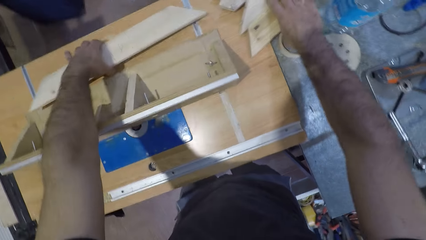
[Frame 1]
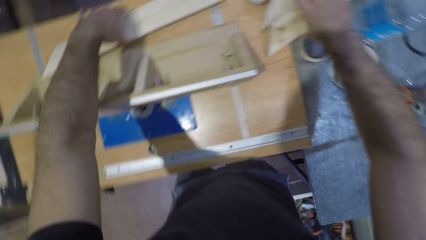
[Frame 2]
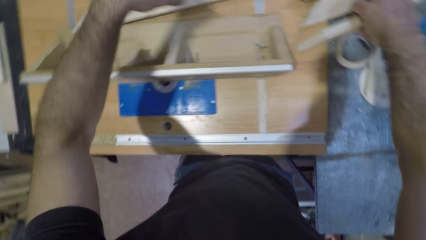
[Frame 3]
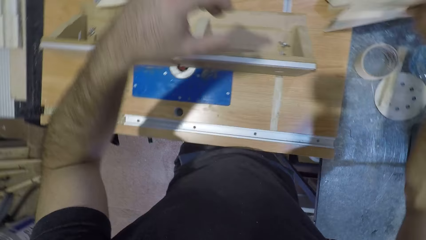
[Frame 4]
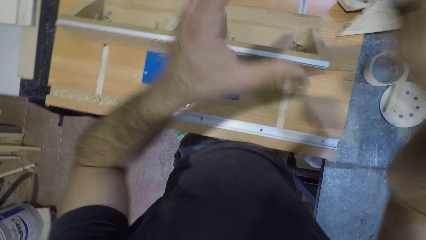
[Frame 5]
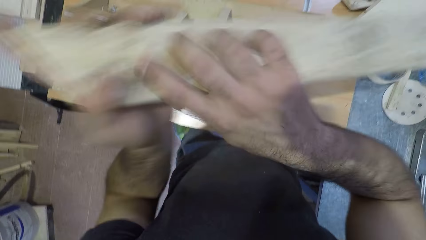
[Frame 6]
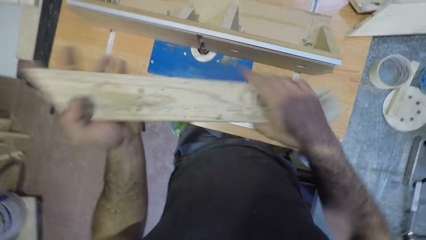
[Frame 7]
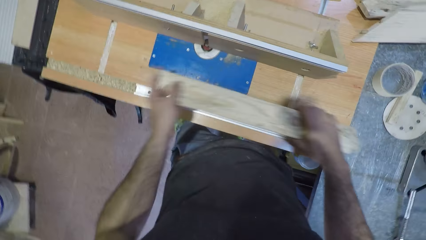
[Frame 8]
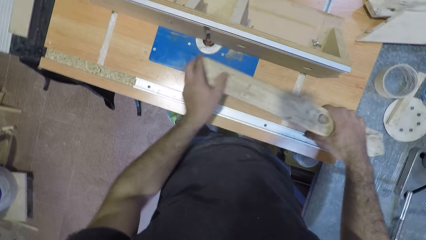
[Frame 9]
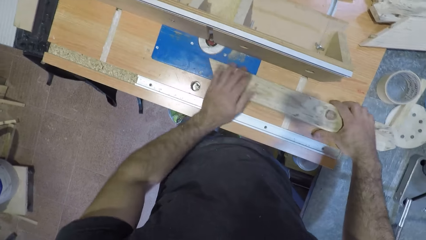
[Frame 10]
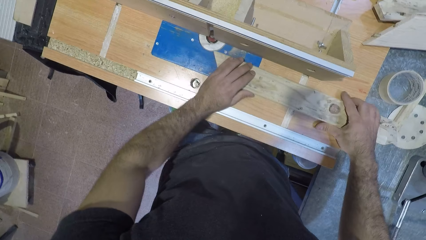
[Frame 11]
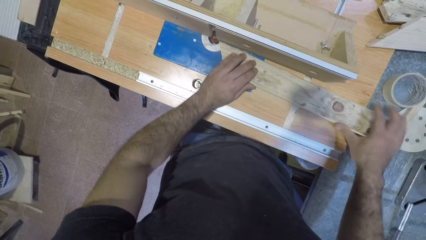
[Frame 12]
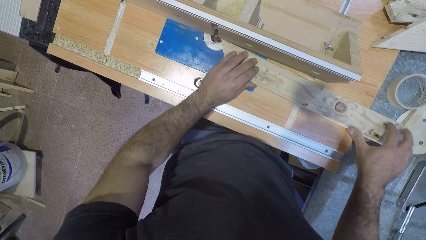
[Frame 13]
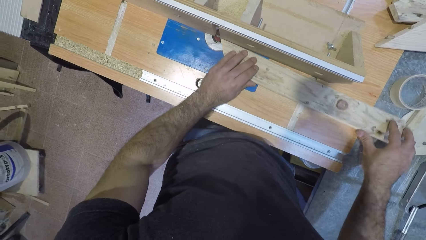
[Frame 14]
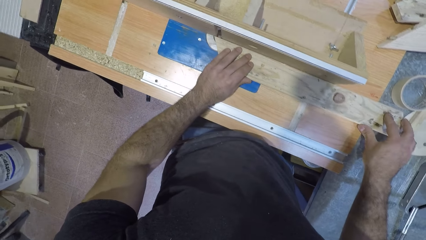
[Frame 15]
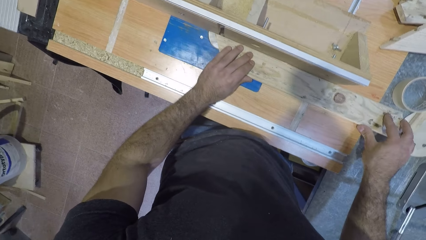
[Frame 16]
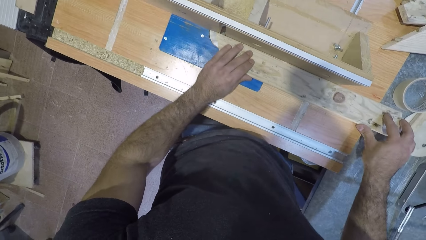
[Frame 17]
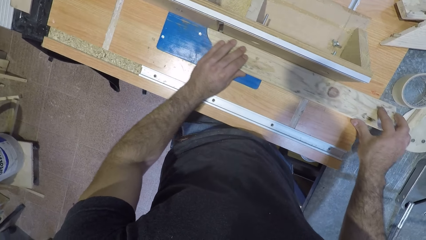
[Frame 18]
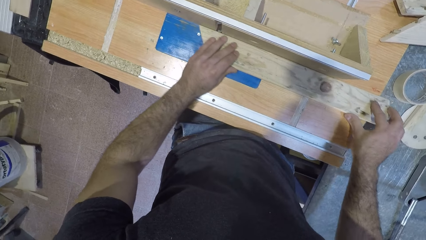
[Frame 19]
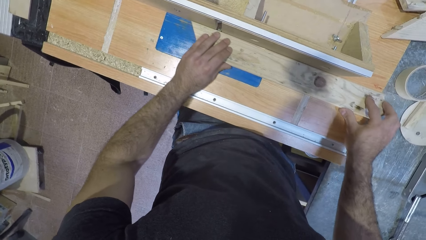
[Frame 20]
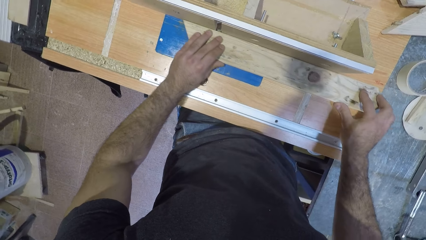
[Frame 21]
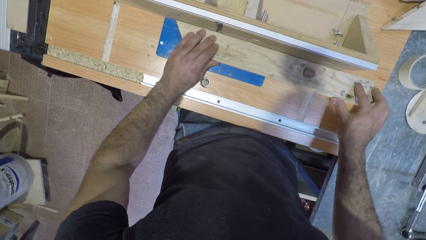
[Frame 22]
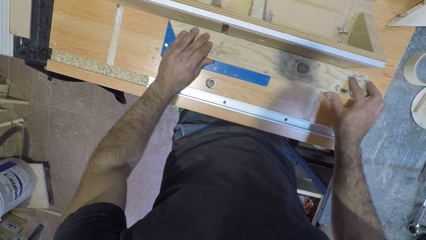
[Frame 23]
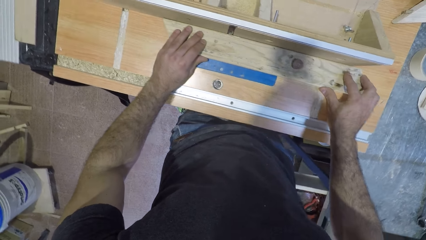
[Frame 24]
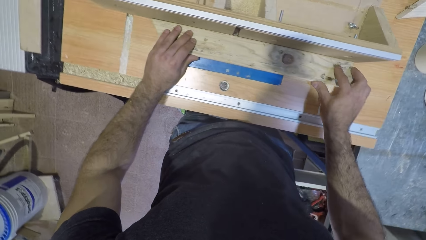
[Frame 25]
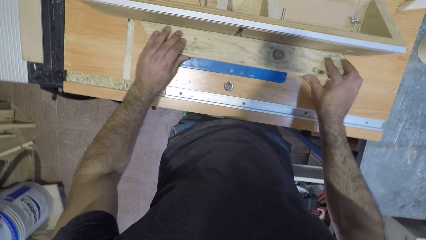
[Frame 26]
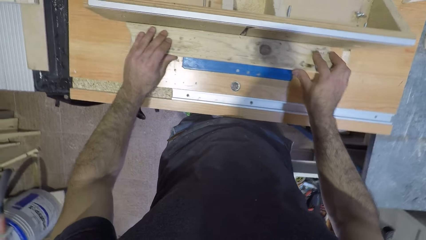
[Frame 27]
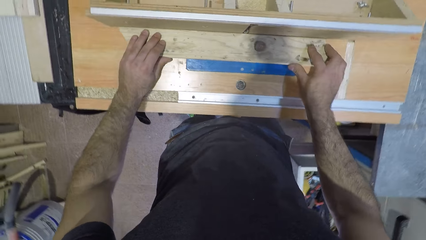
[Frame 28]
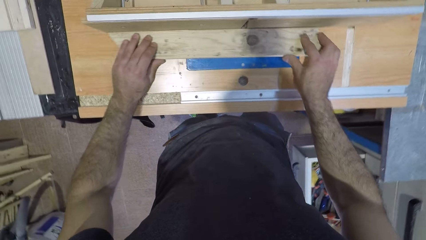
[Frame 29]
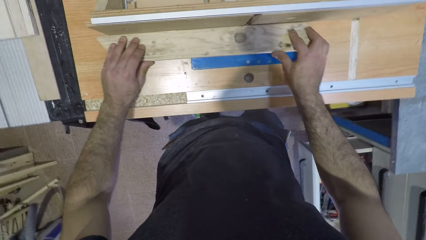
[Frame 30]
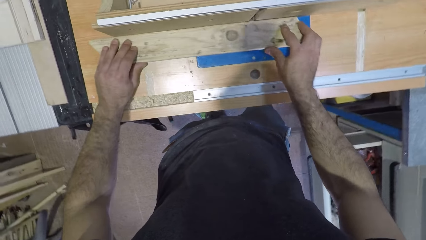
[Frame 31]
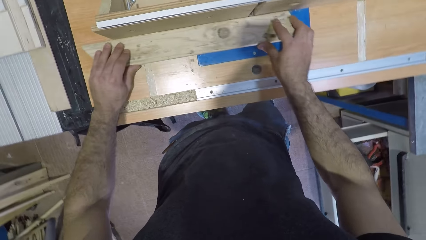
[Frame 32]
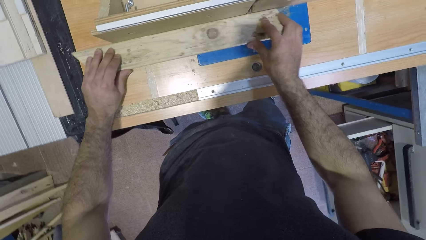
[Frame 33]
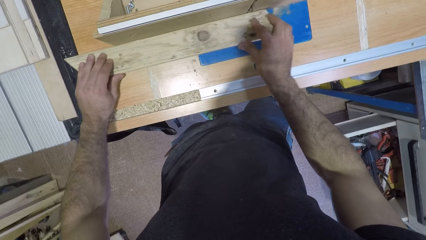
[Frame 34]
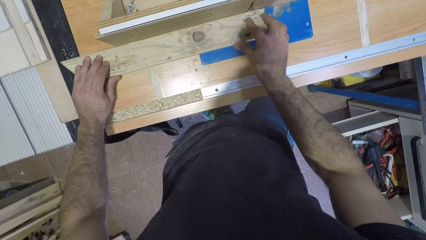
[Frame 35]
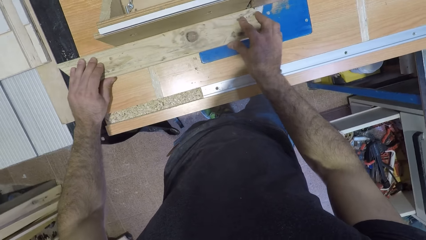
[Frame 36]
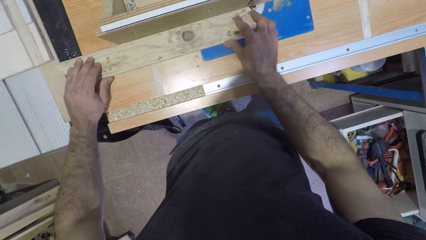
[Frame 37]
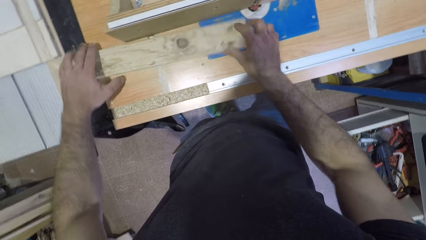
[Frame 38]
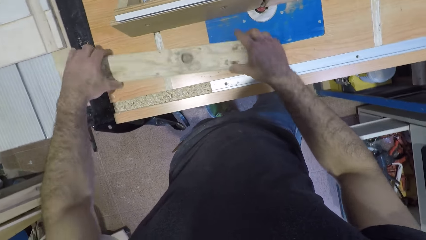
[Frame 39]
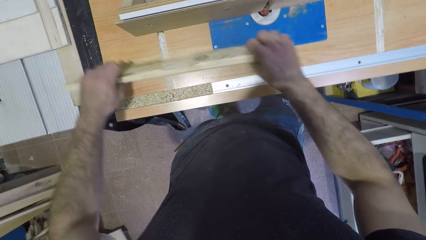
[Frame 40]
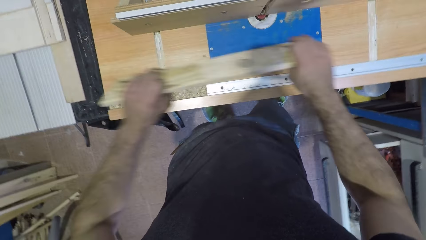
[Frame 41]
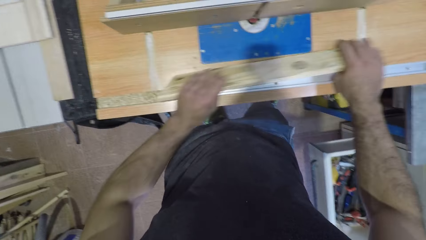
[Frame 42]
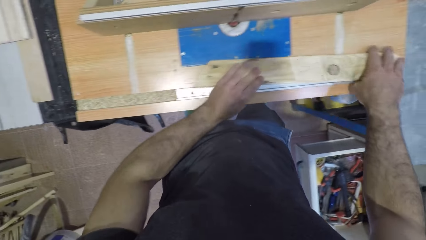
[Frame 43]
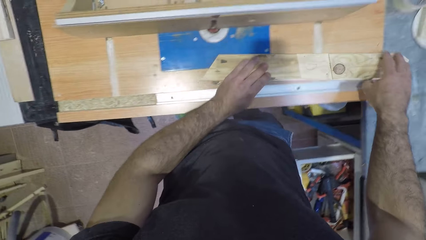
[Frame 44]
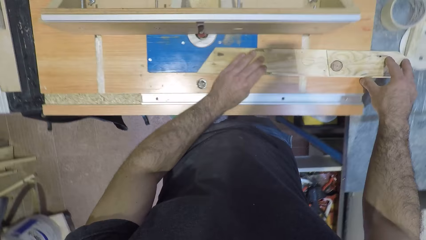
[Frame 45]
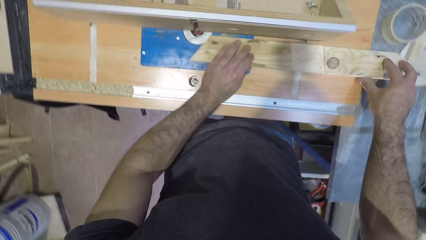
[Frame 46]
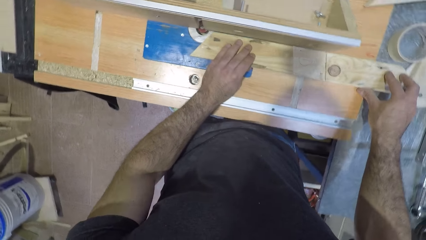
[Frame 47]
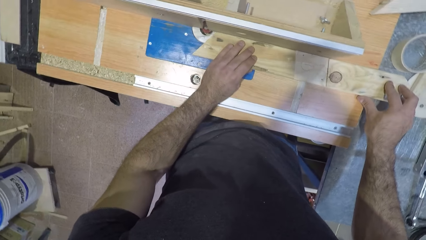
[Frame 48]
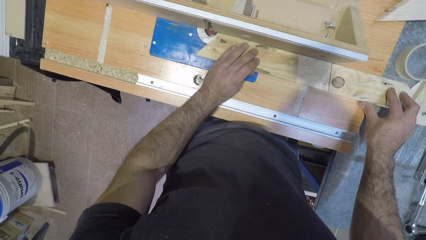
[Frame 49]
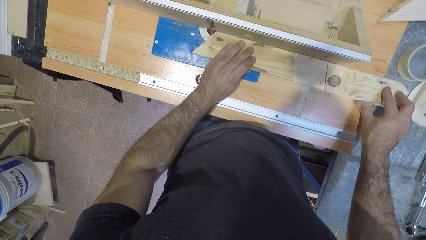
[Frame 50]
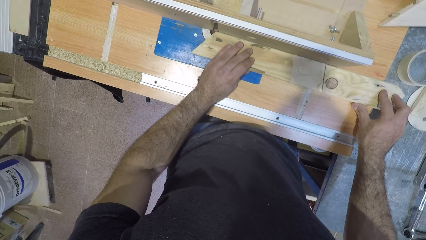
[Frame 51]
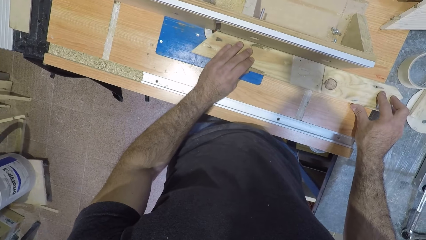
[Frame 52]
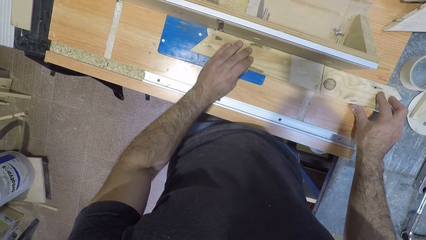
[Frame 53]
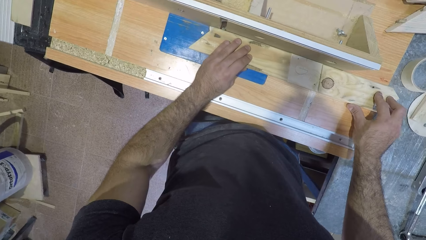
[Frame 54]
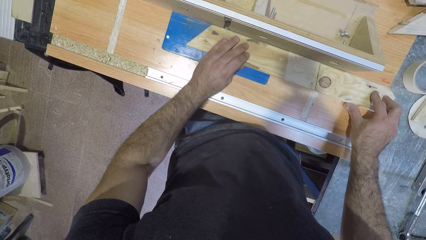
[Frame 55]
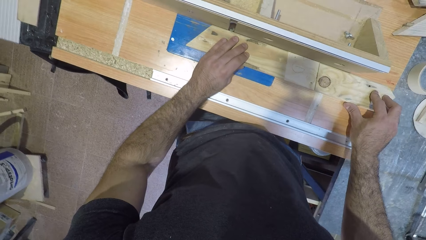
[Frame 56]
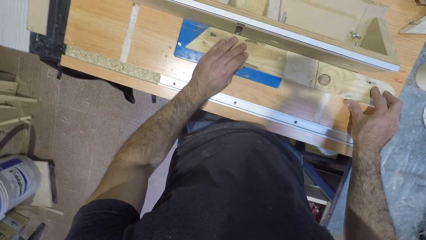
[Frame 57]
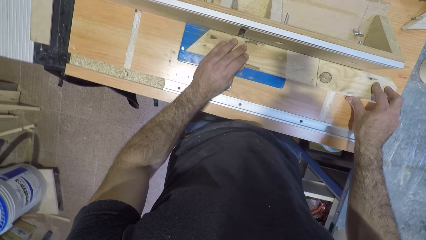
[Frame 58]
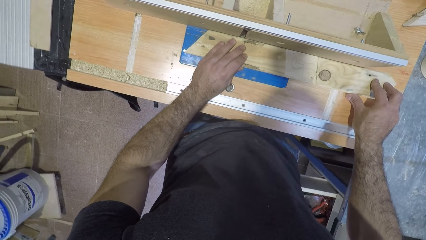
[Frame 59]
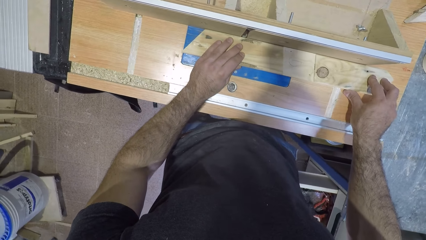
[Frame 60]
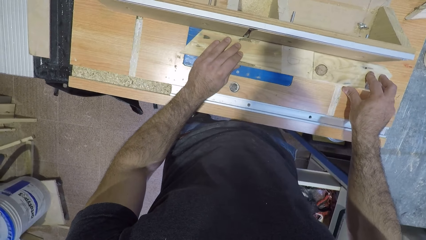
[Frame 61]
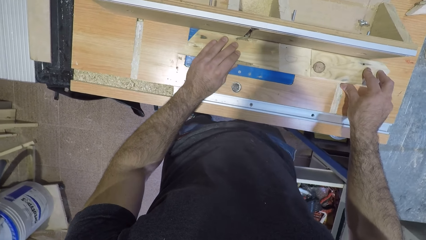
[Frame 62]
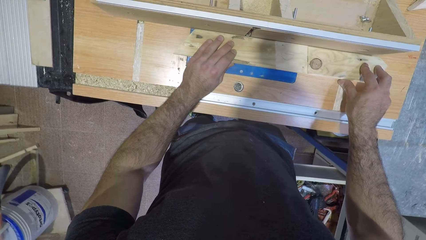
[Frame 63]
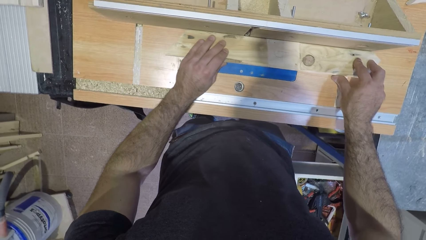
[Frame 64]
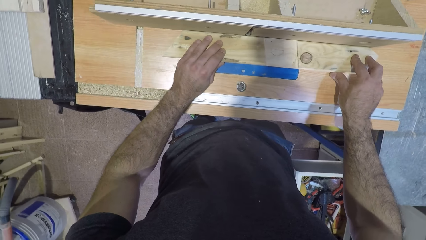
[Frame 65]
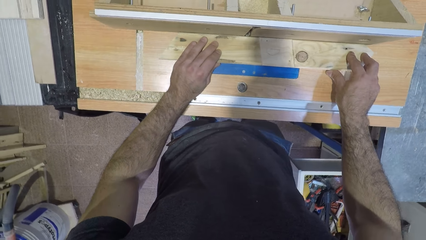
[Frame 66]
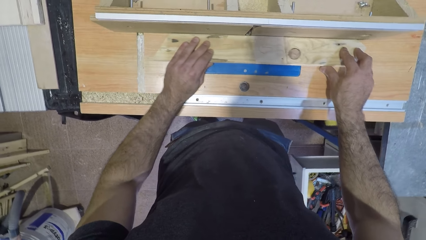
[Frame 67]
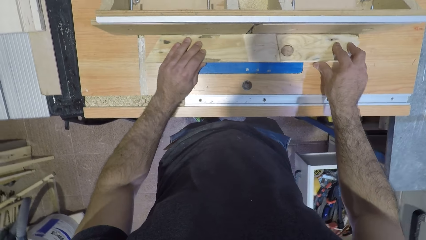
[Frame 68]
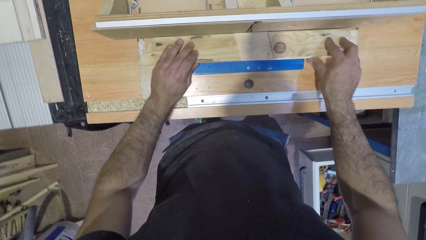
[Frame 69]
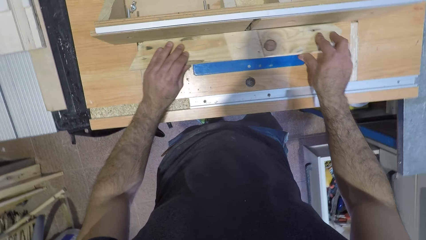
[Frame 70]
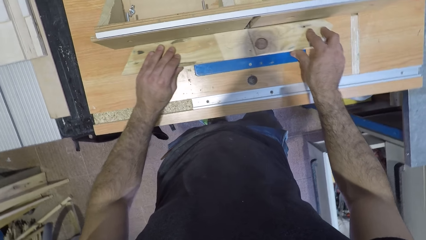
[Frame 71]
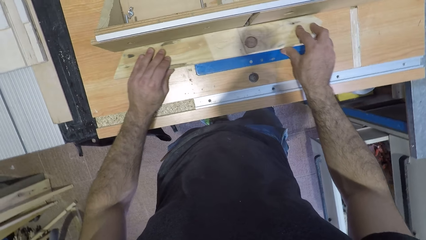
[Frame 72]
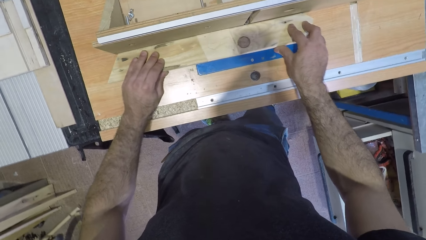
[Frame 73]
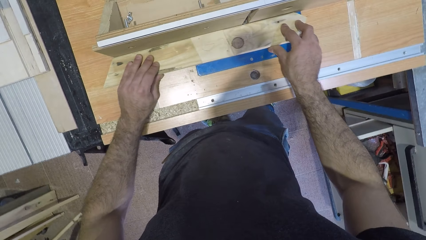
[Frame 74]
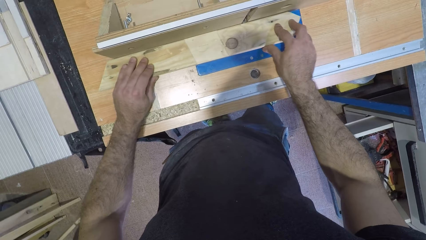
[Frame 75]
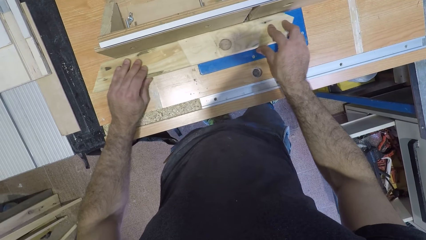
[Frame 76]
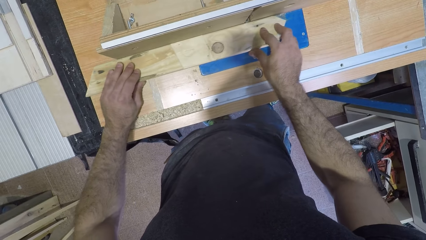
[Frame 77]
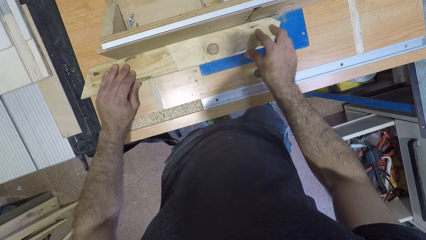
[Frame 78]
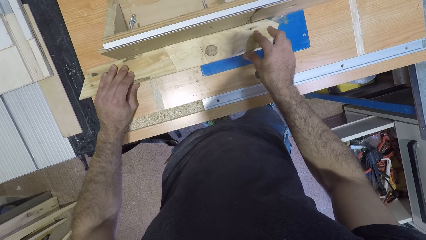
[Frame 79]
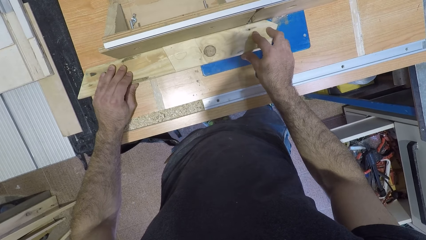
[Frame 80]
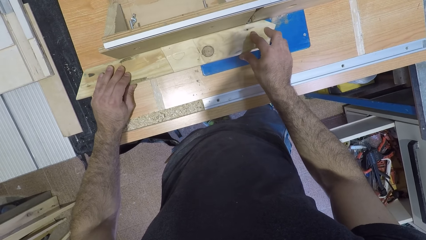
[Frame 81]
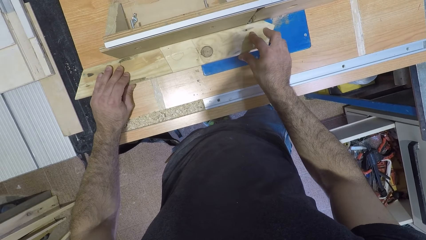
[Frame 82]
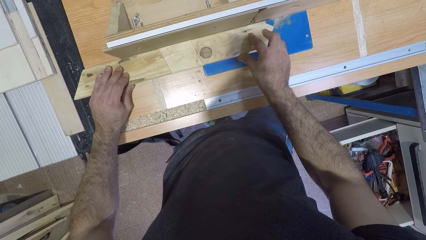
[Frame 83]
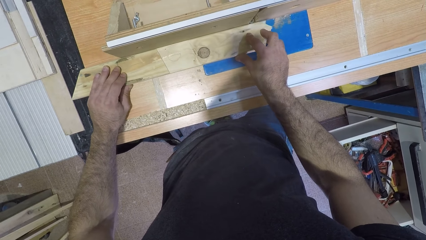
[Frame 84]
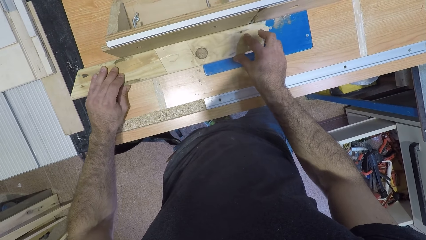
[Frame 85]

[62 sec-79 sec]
The camera wearer drops a piece of wood on the table saw with the left hand. They pick a piece of wood from the table and put the wood on the wood shaper. They shape the wood with the wood shaper. They flip the wood and drag the wood on the table. They shape the wood with the wood shaper.
